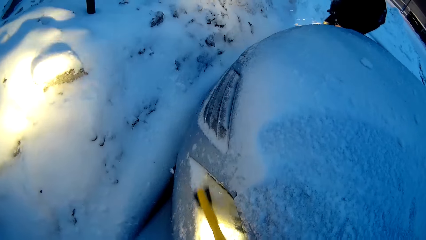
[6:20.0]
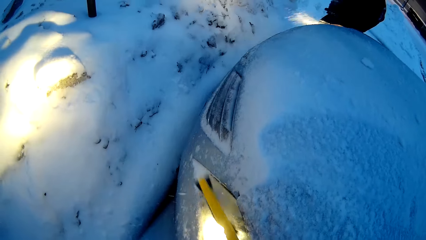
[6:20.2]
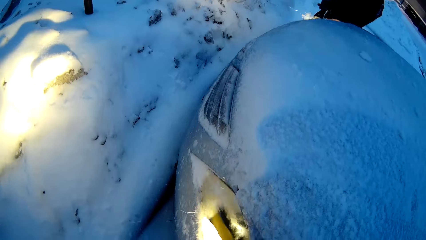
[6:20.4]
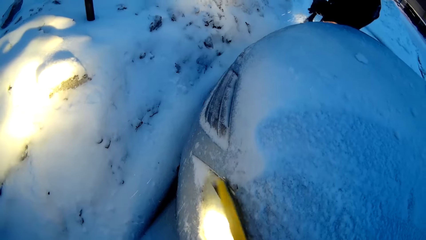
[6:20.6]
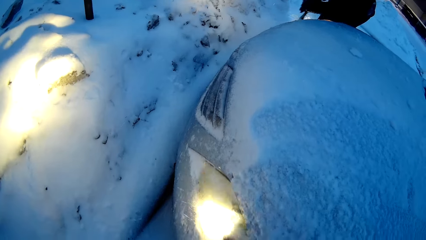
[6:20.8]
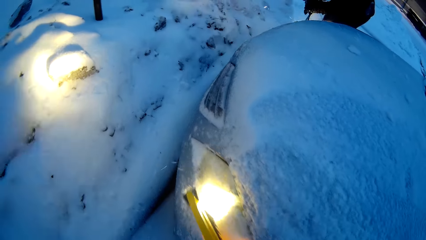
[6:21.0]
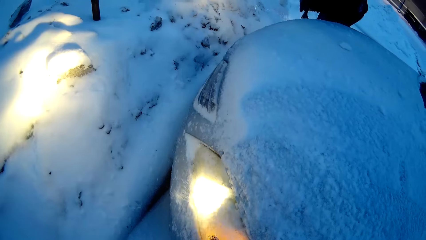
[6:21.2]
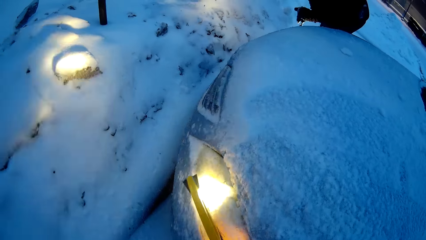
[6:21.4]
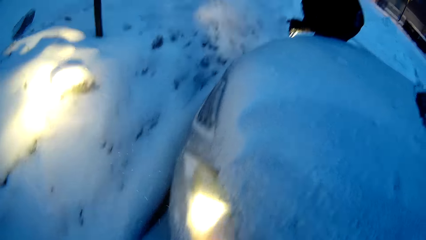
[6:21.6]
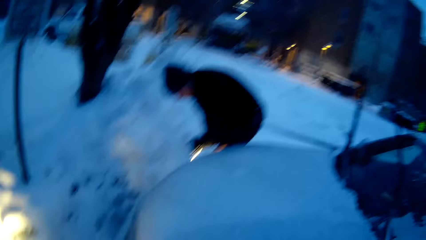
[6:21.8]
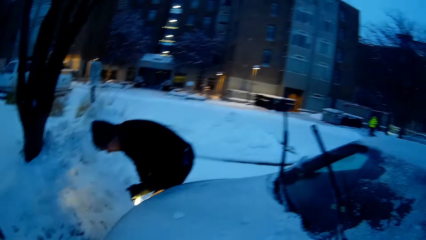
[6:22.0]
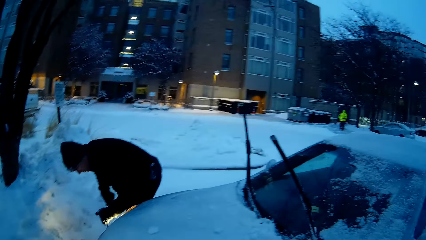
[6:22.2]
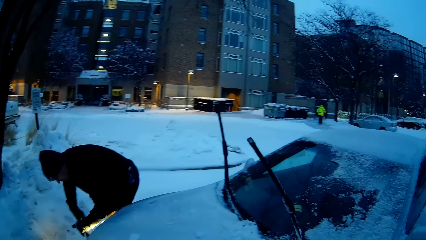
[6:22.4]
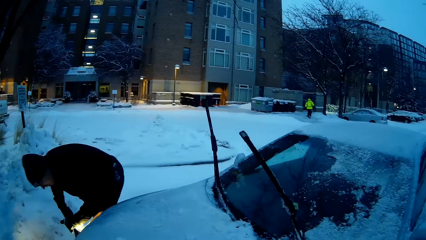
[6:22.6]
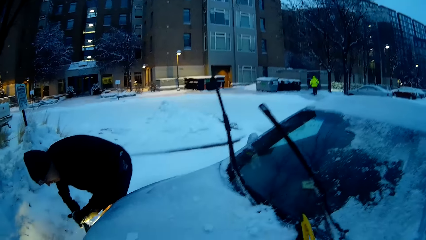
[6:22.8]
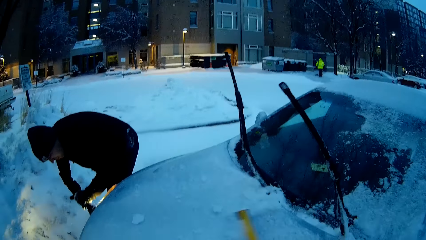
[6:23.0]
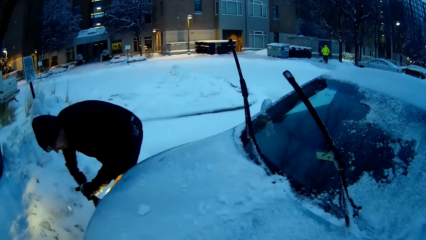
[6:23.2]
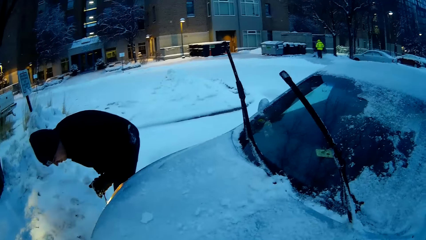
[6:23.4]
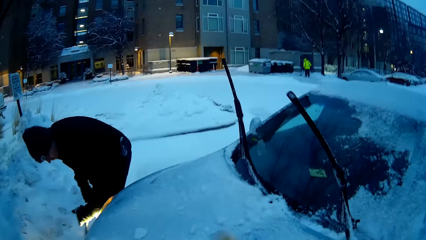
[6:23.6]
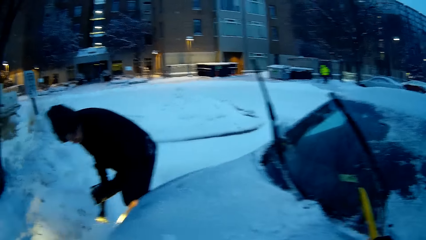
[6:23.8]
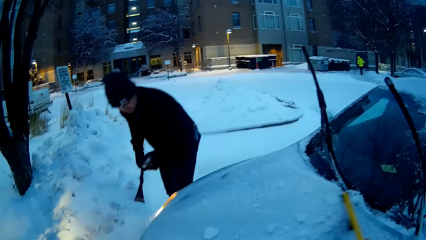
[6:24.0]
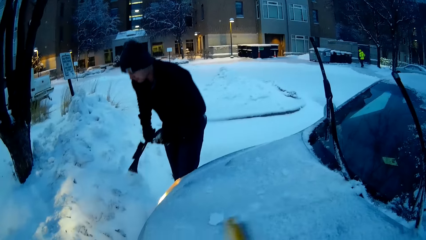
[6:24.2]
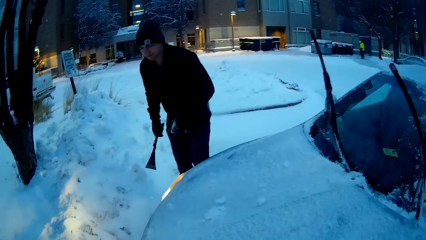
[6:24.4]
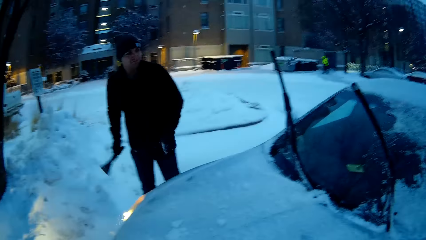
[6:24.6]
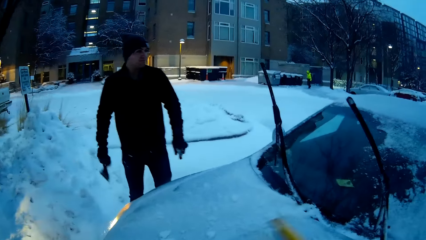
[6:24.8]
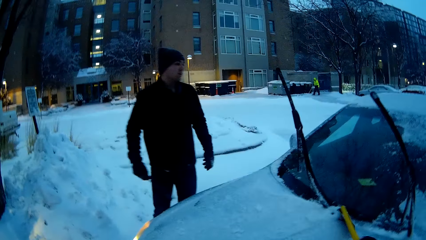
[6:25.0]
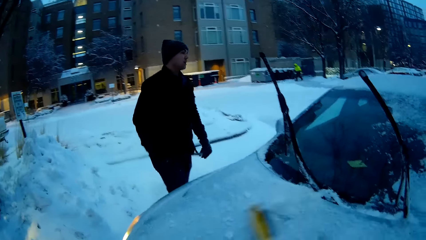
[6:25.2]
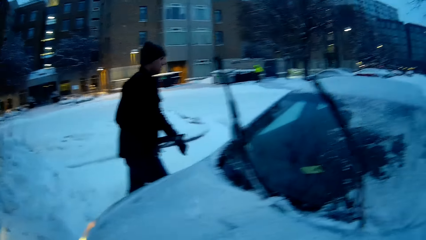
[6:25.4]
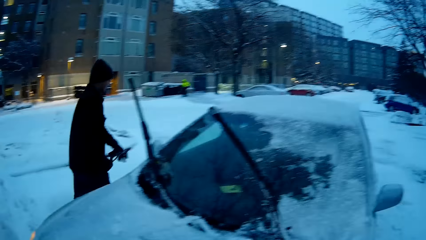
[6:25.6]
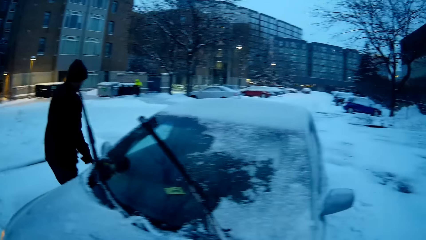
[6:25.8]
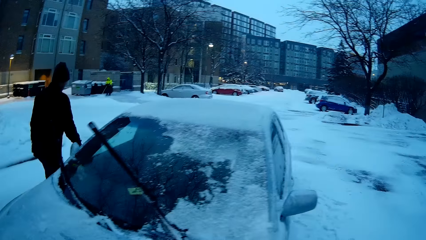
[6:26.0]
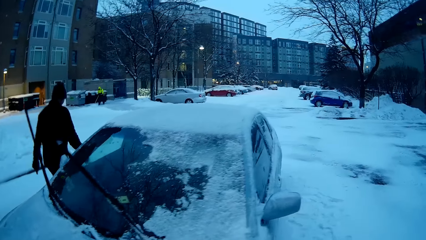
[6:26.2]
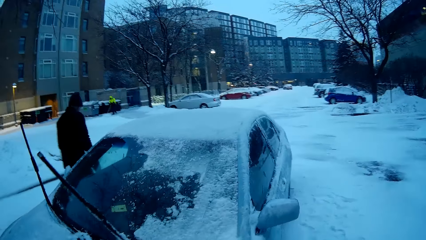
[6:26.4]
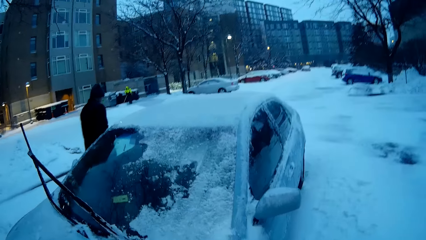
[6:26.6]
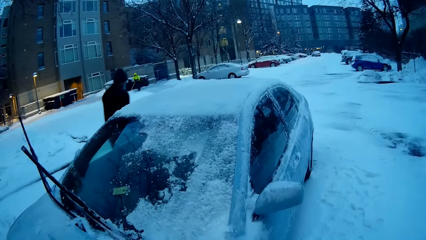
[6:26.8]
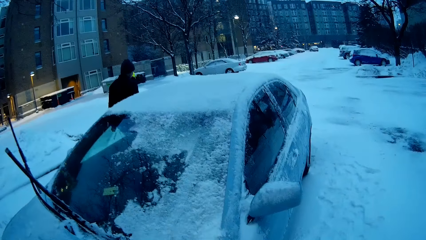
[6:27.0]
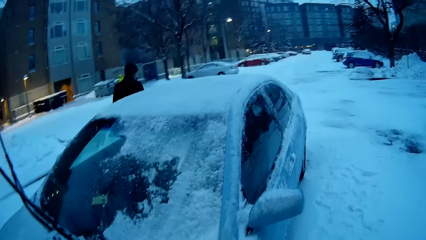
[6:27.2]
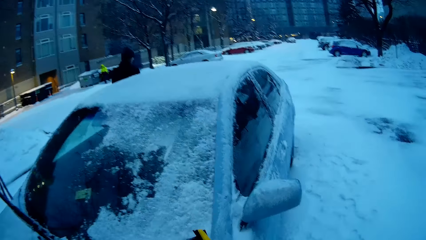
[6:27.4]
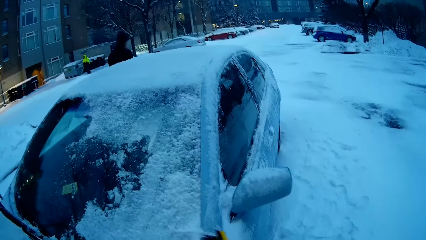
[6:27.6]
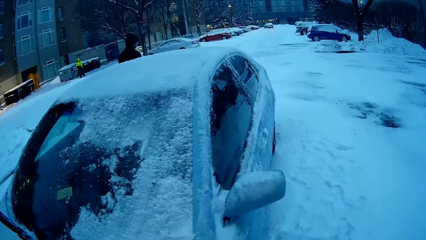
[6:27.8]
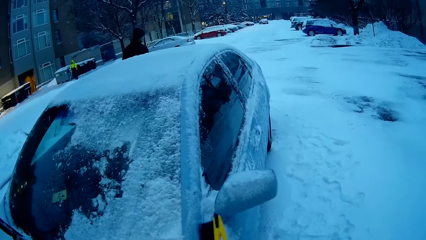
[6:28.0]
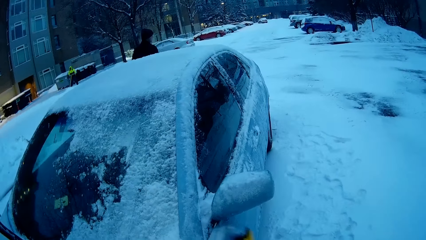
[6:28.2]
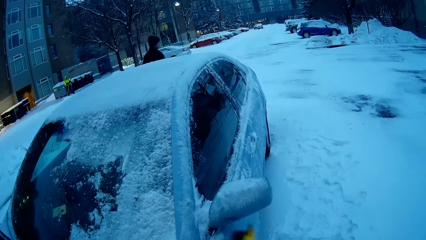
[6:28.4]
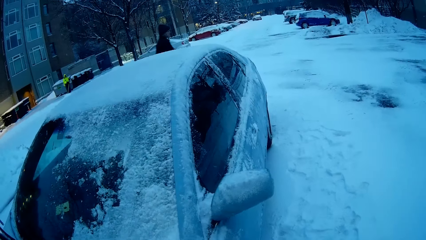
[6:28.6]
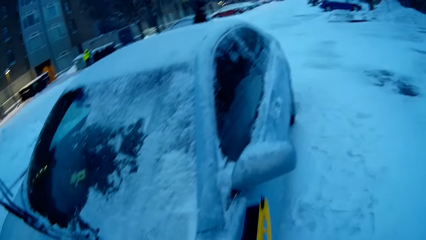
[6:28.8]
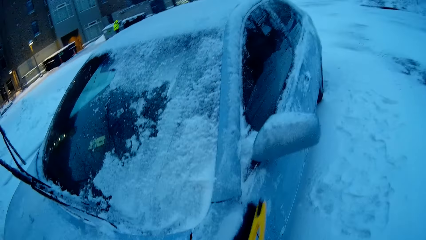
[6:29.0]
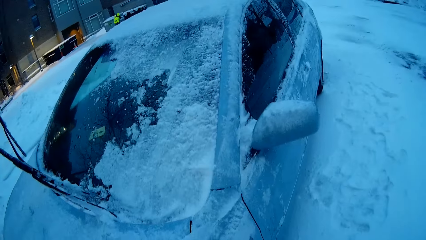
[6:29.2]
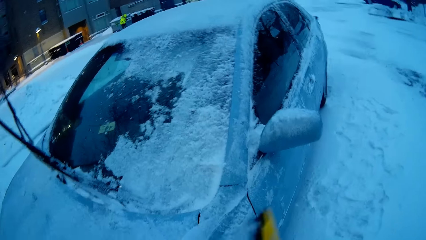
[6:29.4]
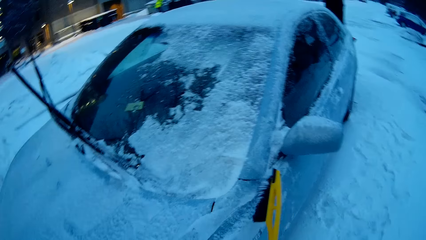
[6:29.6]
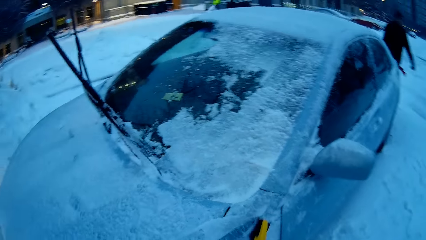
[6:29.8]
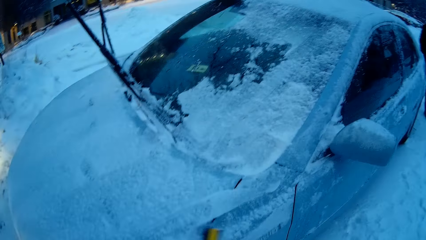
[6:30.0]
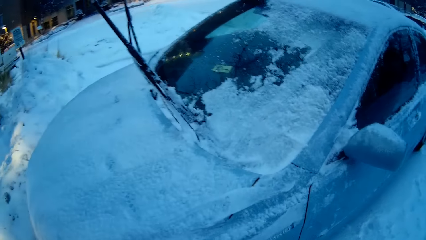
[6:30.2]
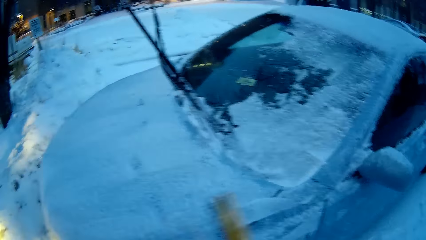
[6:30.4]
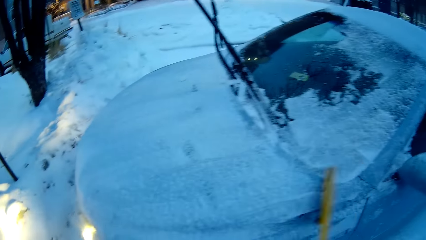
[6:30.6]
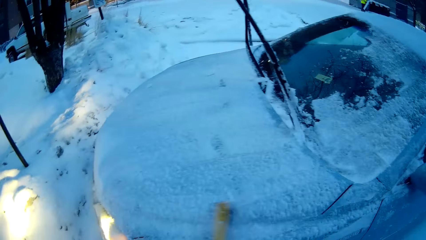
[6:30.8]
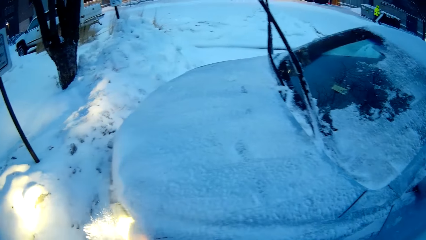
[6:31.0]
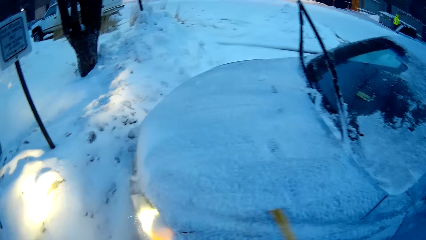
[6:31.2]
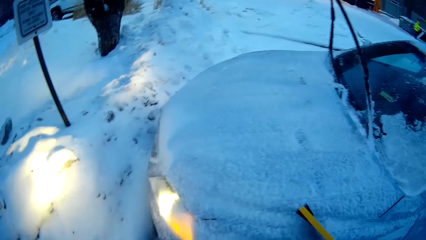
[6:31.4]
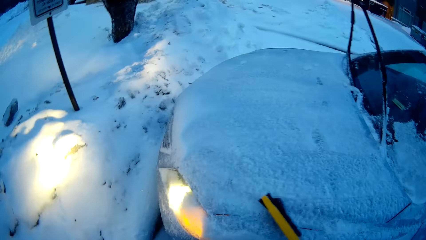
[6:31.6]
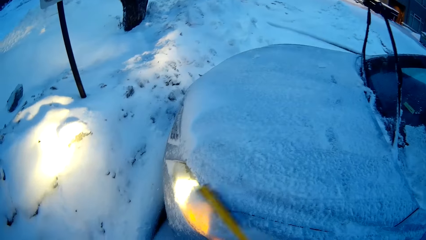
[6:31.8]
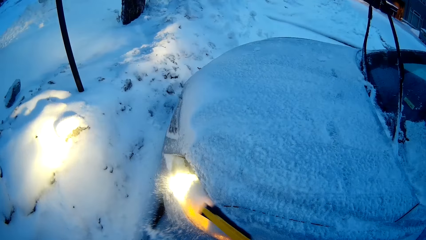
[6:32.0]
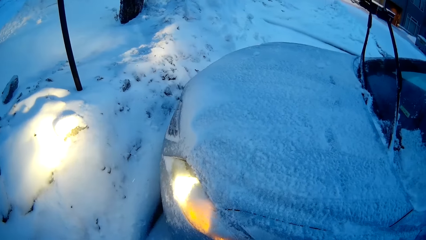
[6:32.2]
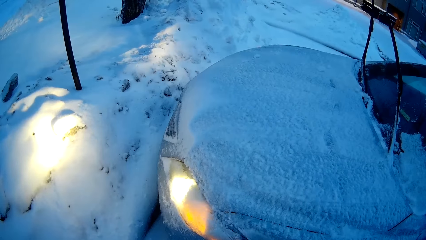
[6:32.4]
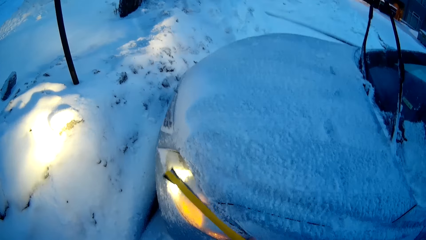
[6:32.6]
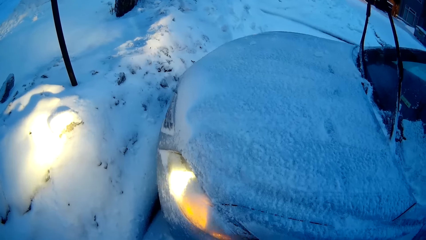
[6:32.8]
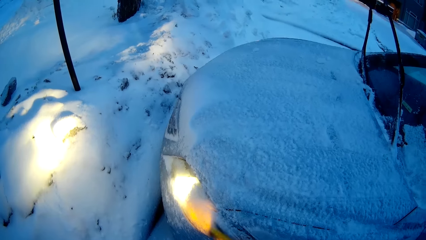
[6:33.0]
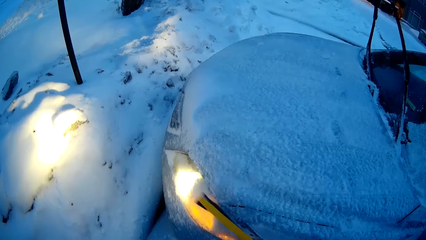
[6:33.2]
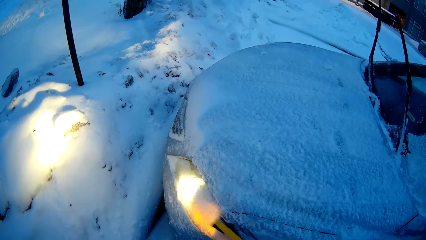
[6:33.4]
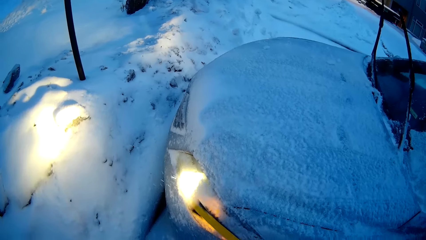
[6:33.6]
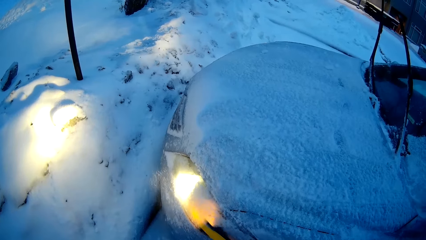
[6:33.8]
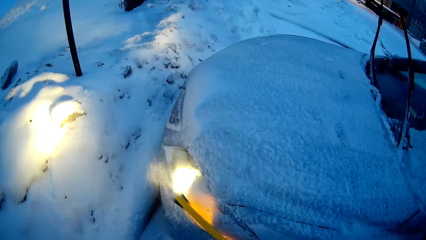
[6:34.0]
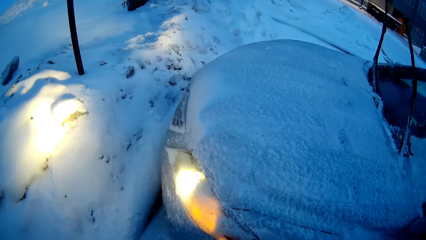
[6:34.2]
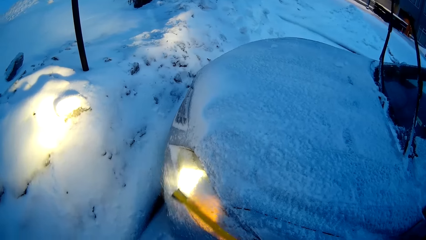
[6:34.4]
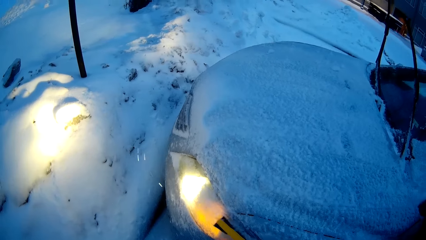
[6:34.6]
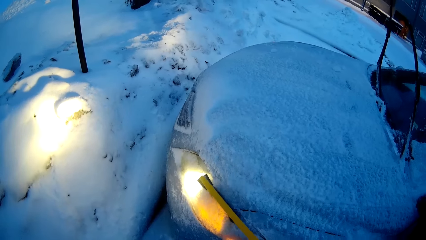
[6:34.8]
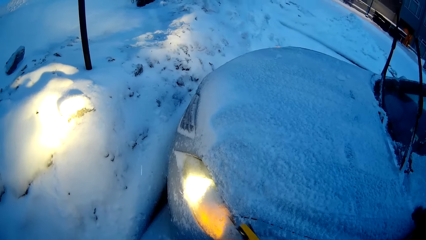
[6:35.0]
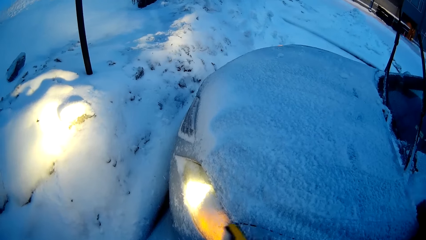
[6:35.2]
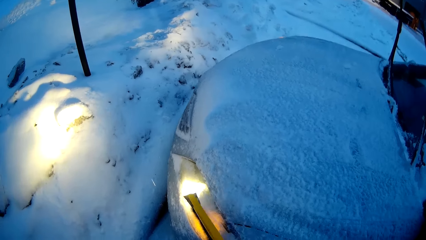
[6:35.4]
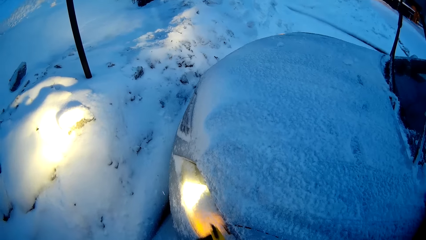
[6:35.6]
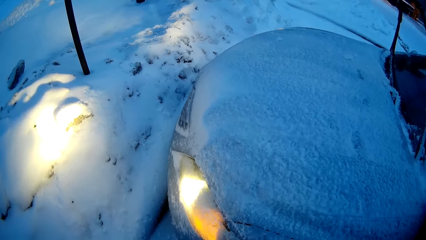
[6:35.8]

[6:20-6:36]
A man walks to the other side of the car. The camera wearer cleans snow from the car.
